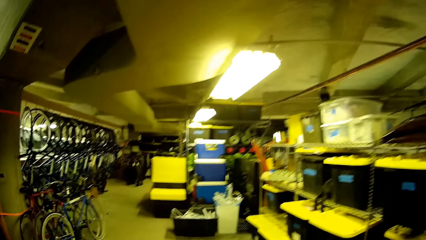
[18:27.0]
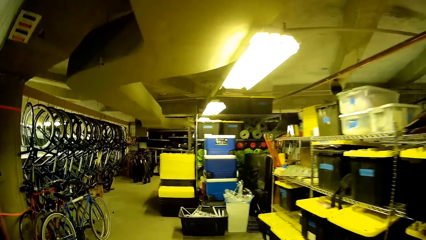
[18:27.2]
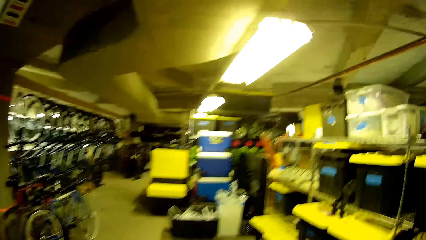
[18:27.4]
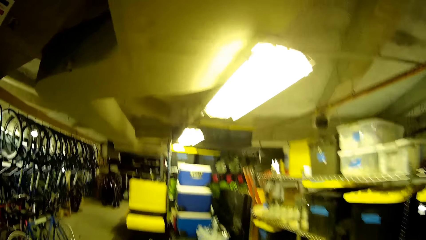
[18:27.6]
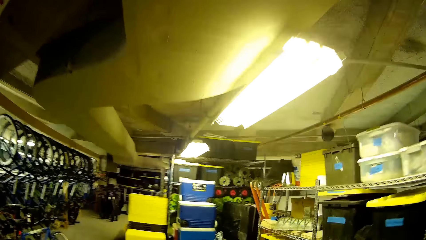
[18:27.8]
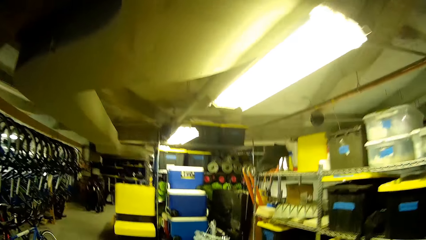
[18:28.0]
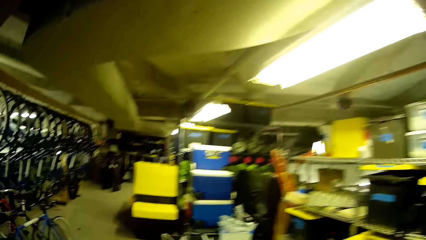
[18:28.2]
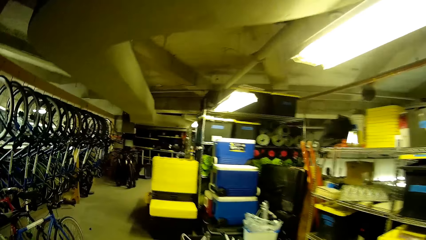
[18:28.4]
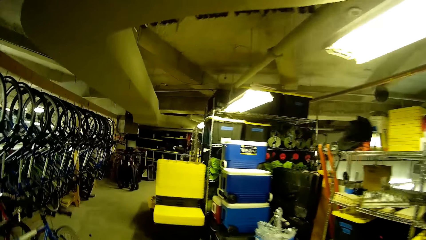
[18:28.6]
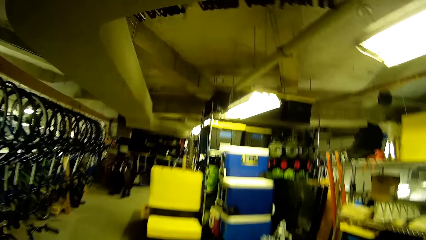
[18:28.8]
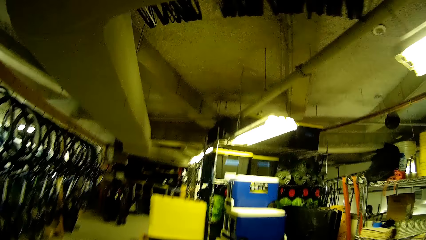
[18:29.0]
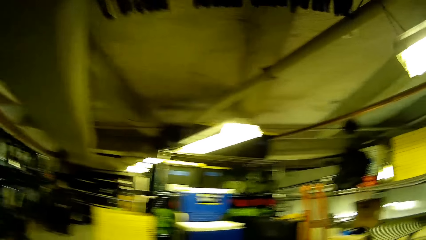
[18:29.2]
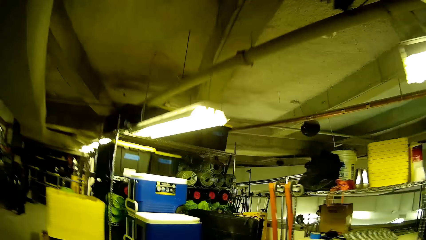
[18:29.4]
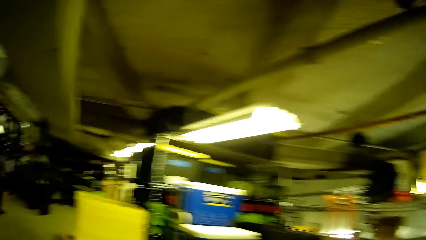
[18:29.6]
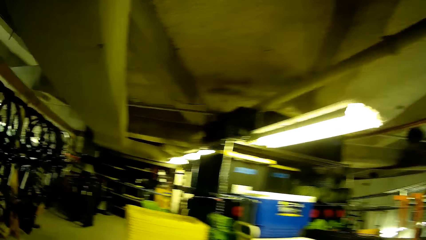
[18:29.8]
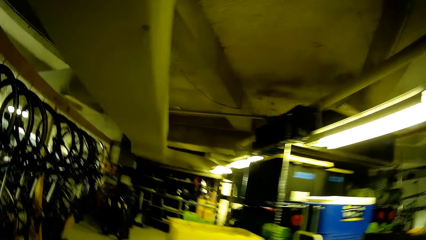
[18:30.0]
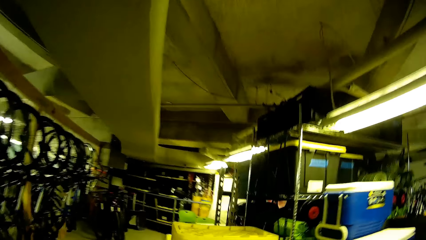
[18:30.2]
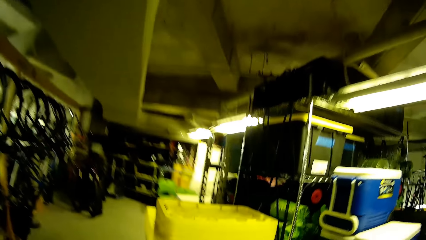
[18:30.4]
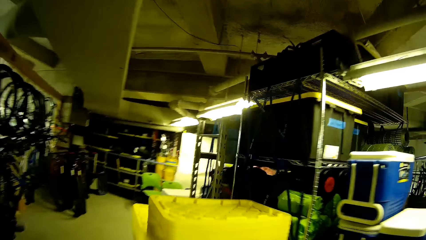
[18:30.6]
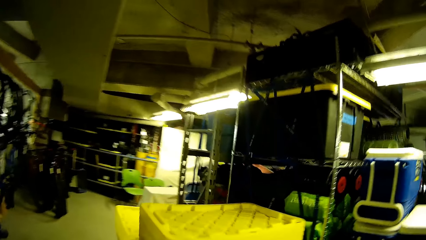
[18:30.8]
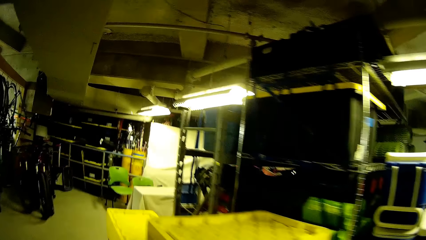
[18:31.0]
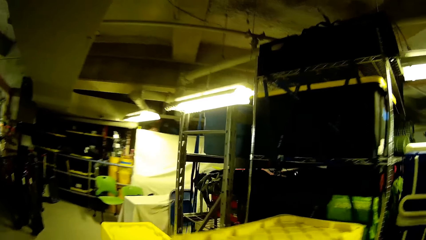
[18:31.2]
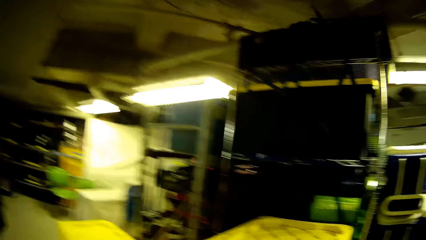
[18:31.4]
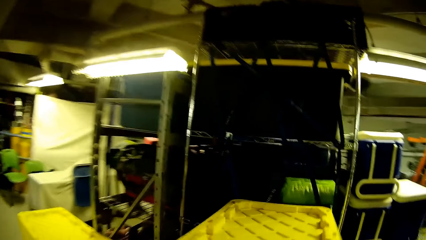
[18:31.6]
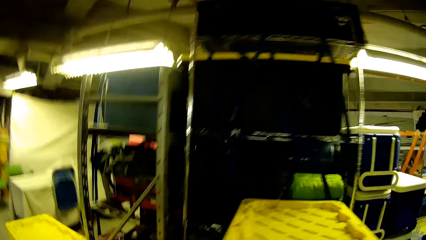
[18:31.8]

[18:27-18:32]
The camera wearer walks around the store.

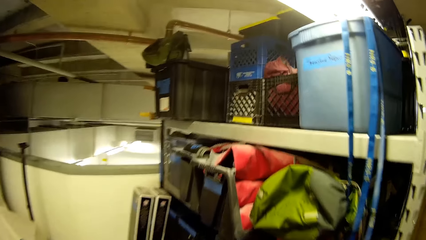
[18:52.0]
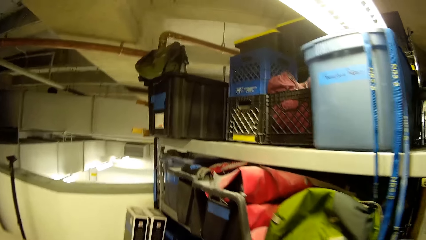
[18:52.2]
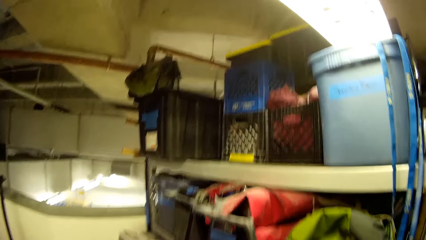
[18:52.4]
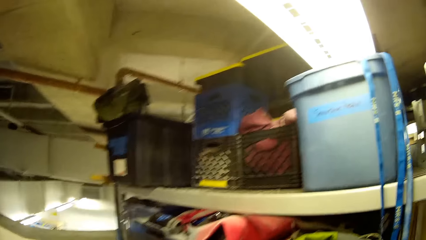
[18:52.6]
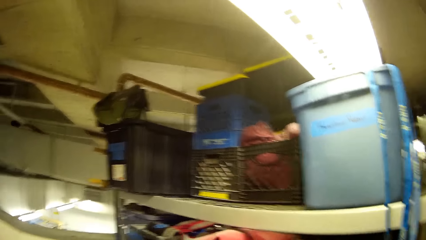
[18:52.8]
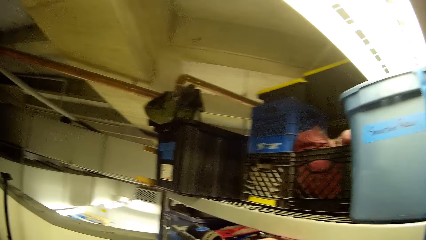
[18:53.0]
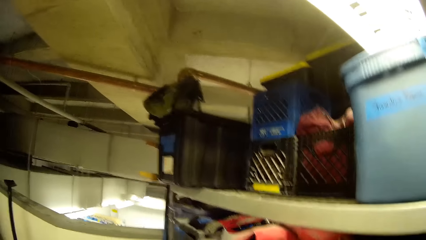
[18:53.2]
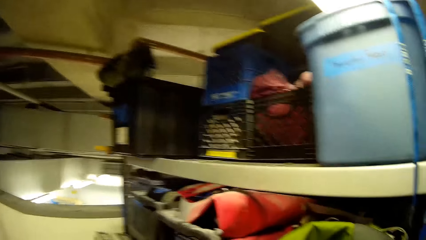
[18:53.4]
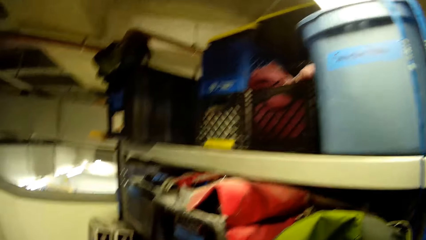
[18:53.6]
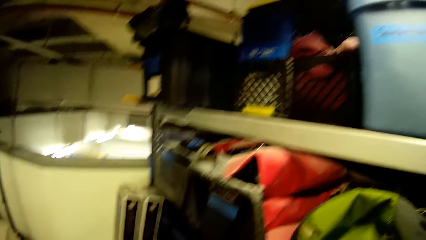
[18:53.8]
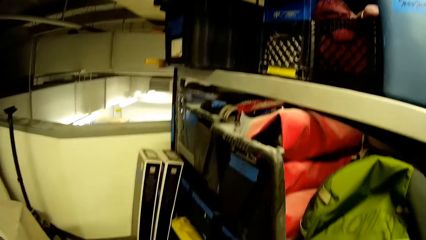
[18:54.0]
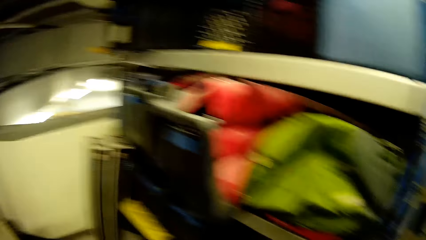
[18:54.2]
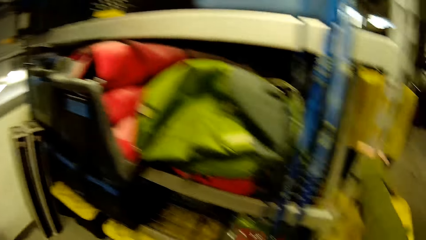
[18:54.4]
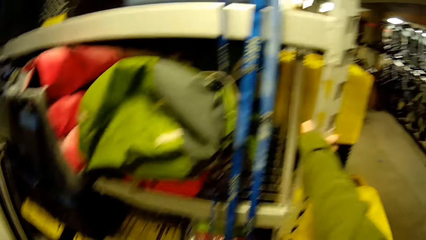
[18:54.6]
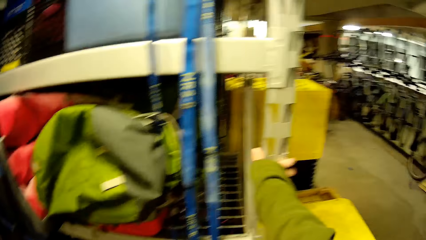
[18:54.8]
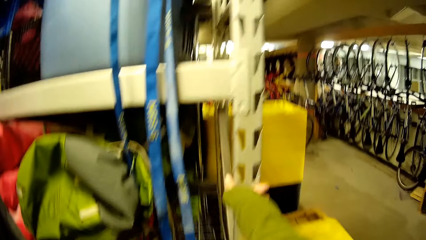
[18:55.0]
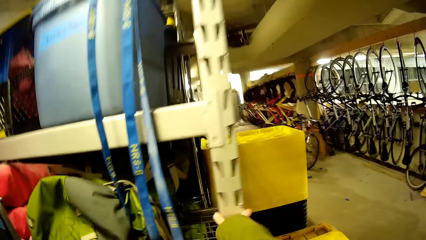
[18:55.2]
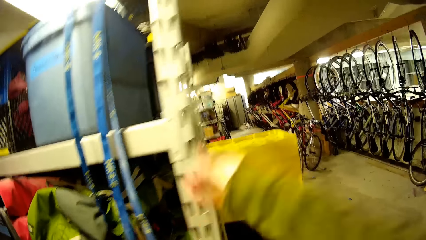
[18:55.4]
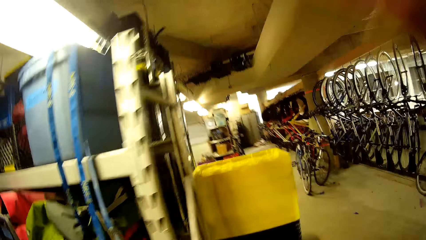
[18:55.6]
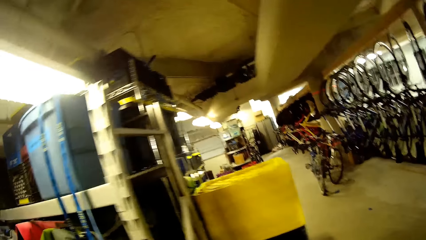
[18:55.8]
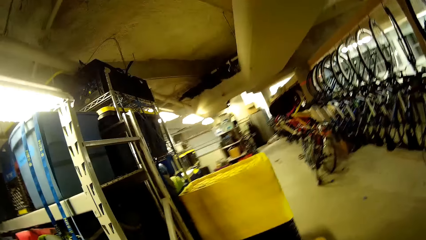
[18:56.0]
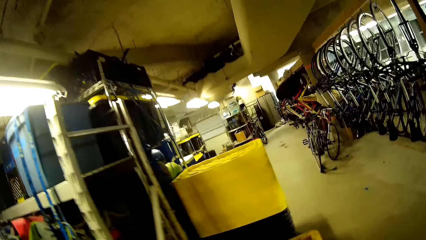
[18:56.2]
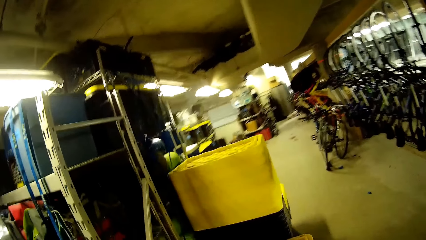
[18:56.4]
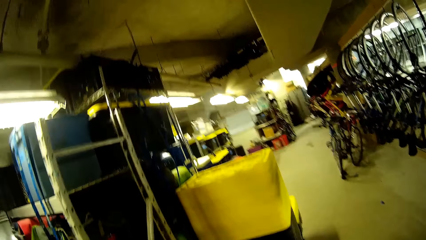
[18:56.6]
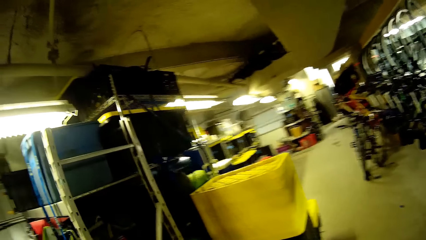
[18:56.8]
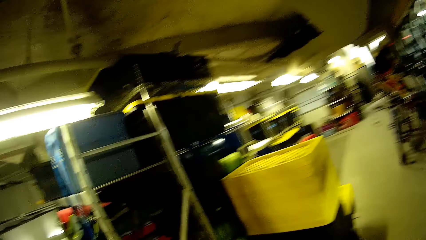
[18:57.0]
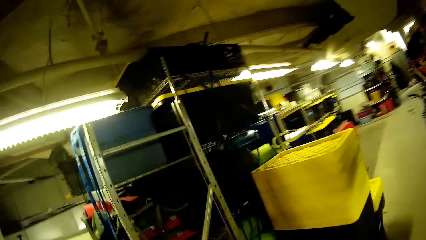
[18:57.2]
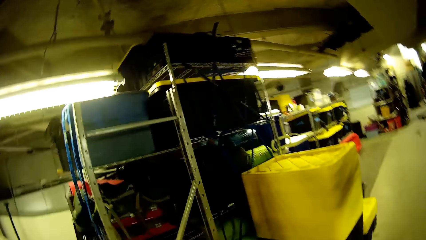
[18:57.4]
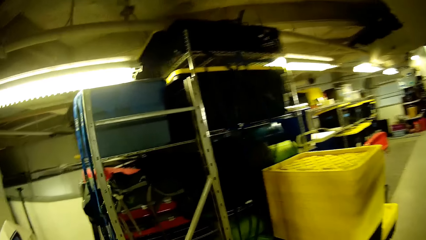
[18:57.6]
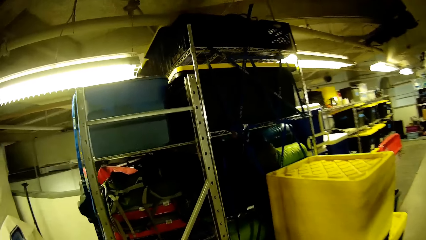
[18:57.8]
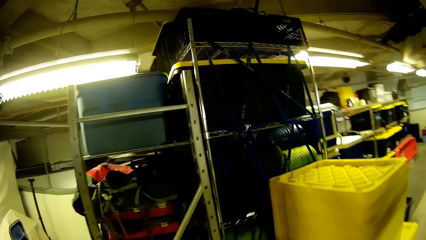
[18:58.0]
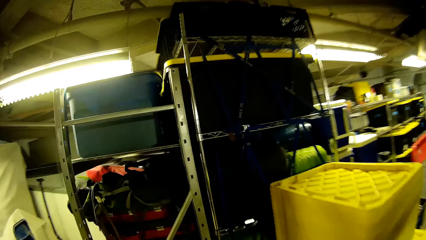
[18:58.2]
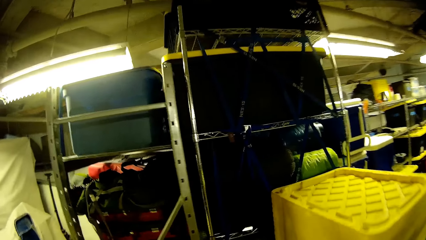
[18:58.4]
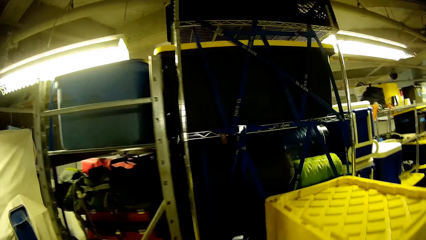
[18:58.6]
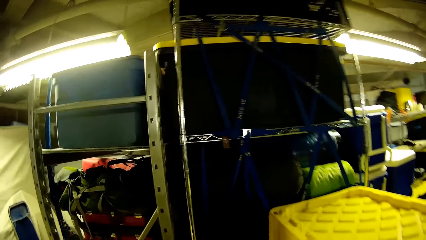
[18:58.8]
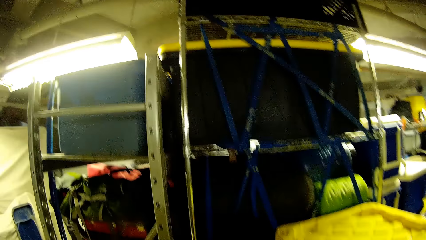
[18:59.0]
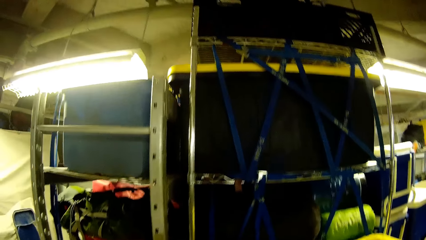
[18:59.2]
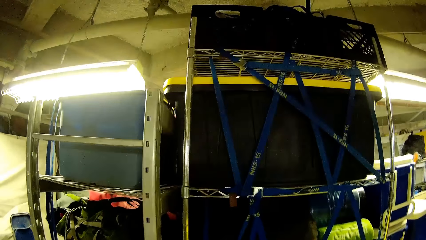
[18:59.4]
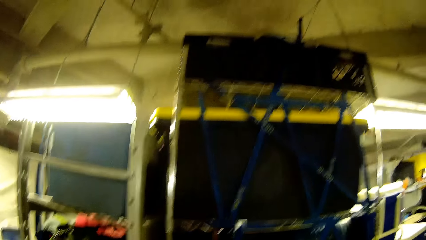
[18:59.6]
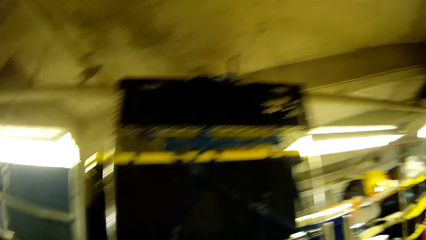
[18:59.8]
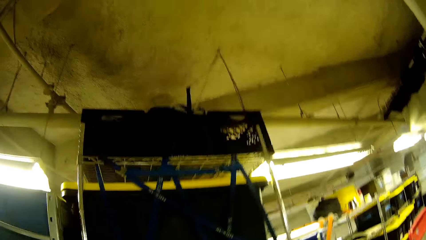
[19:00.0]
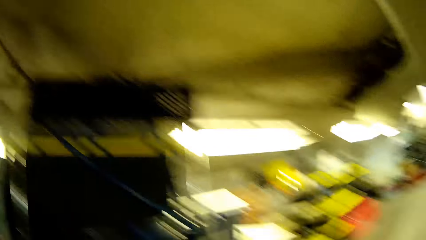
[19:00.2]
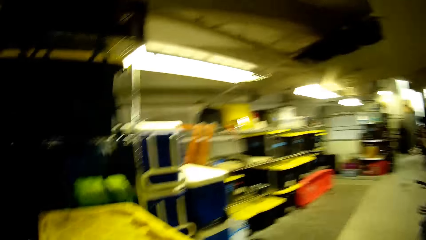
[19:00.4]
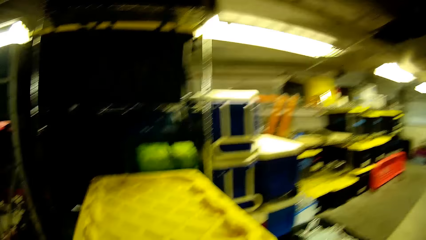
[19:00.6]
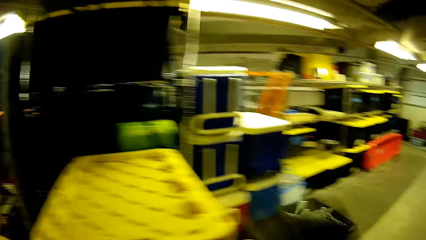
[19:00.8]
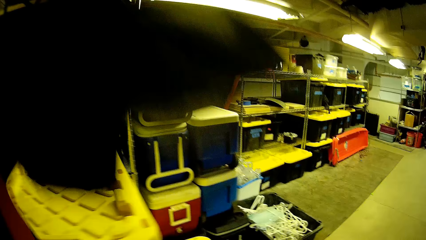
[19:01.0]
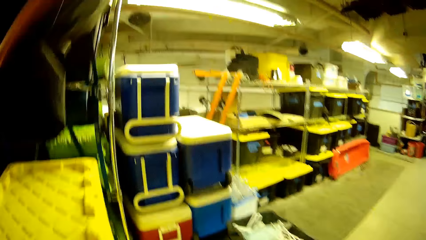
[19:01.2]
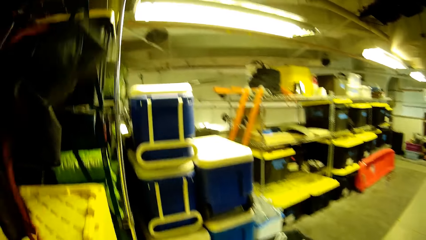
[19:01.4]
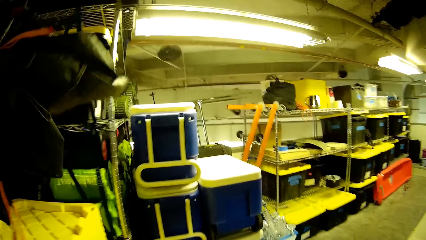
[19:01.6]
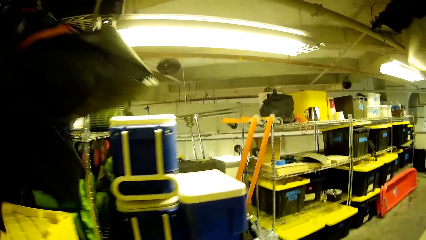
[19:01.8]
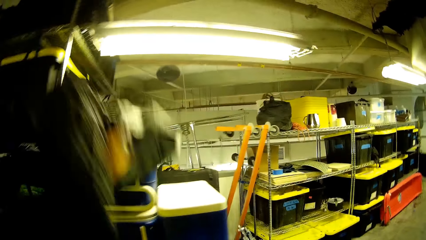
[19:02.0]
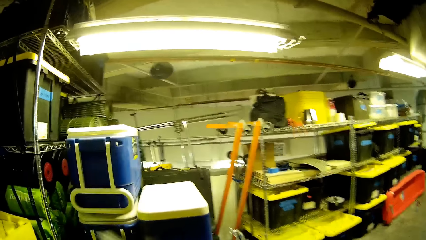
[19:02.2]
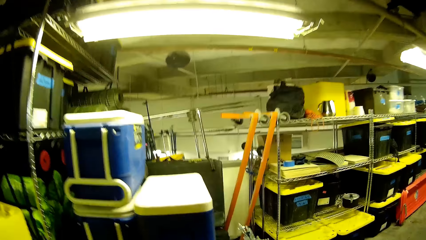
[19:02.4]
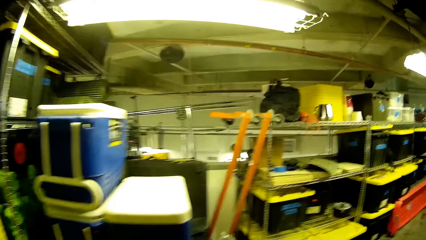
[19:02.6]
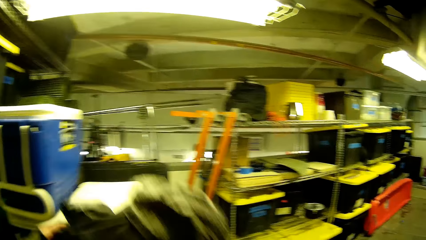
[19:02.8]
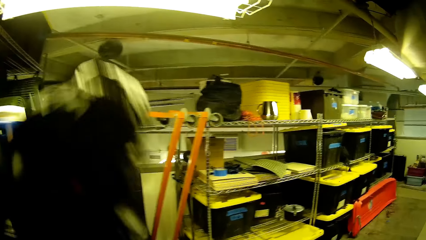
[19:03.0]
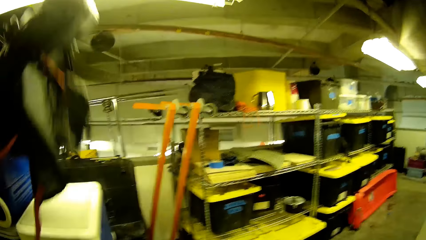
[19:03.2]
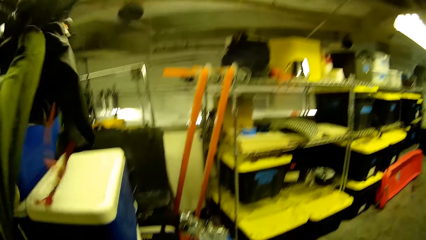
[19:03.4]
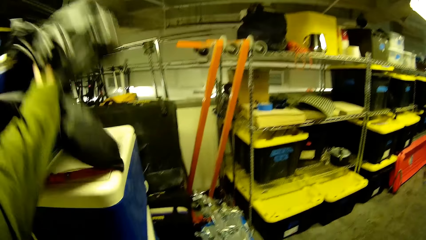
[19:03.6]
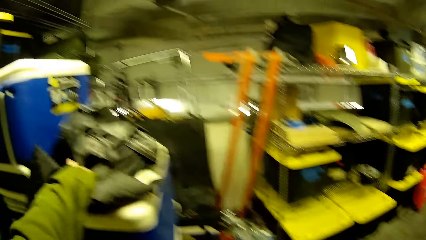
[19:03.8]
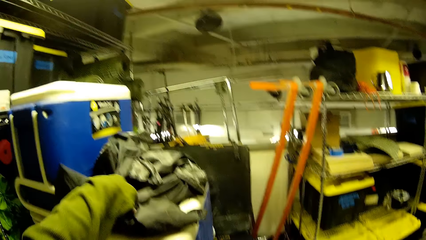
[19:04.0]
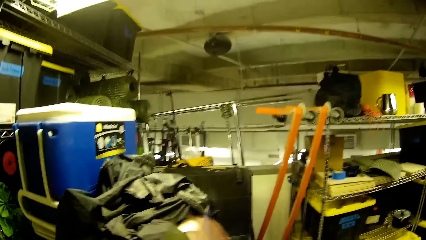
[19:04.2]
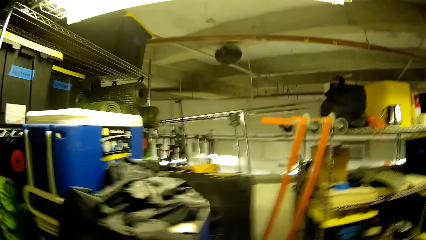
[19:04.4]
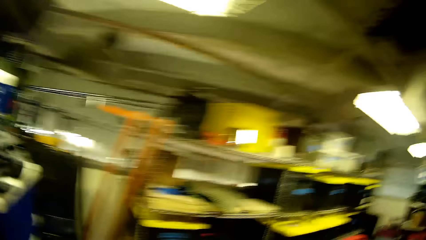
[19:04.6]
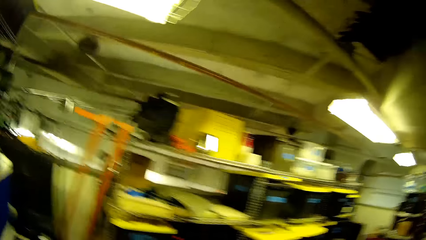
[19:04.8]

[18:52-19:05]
The camera wearer looks at the shelves. They move a hand in the room. They stare in the room. They move fabric in the room. They put the bag on top of the bucket.
